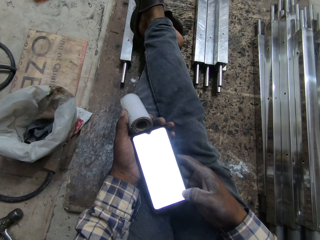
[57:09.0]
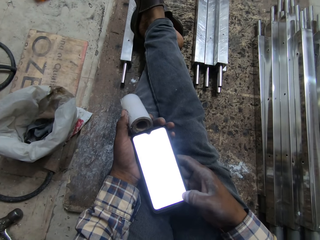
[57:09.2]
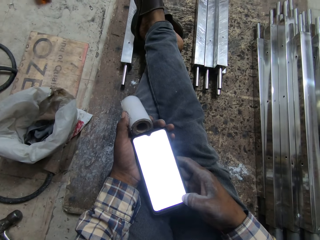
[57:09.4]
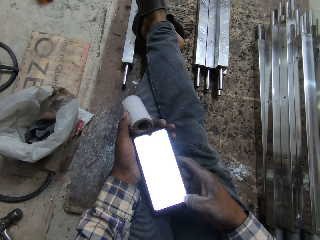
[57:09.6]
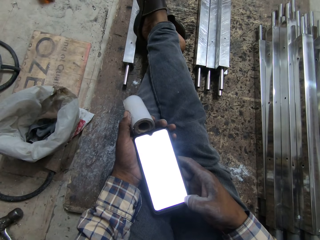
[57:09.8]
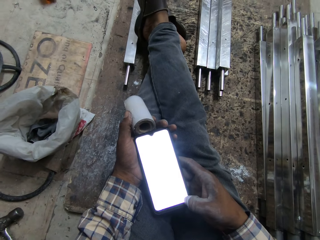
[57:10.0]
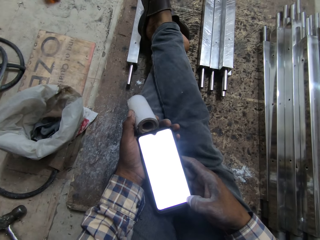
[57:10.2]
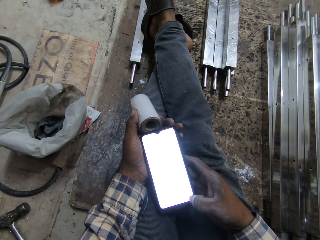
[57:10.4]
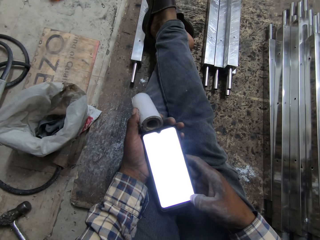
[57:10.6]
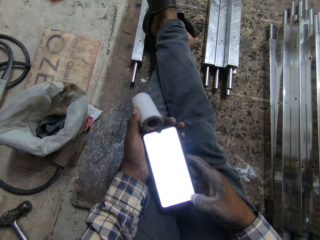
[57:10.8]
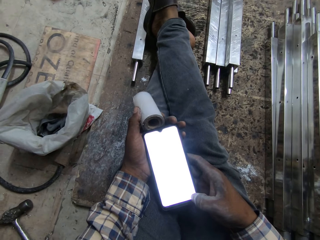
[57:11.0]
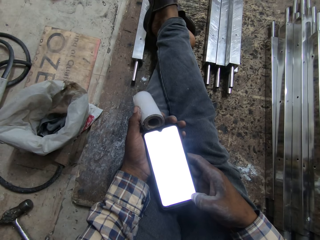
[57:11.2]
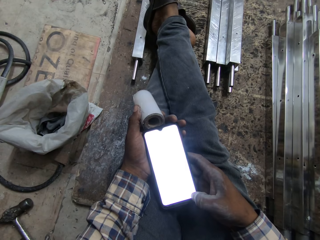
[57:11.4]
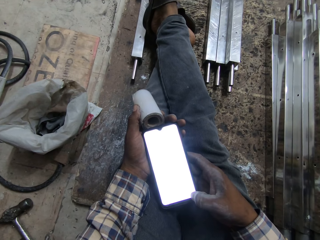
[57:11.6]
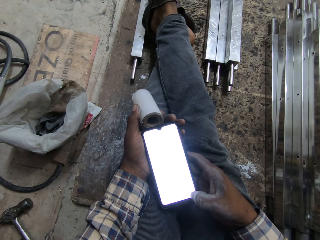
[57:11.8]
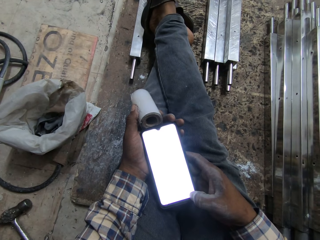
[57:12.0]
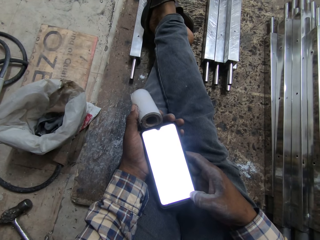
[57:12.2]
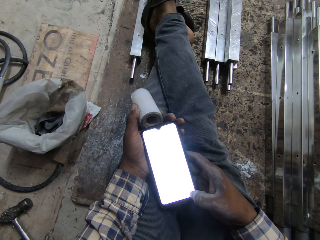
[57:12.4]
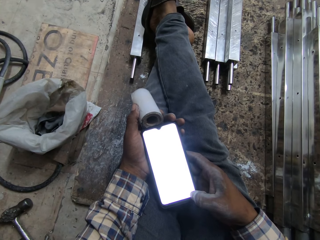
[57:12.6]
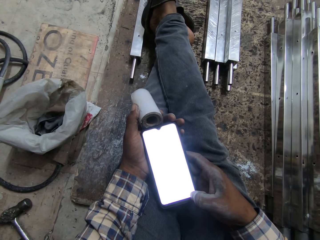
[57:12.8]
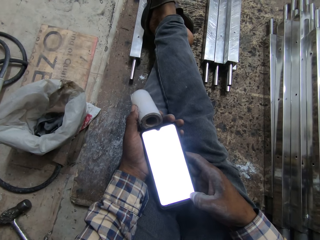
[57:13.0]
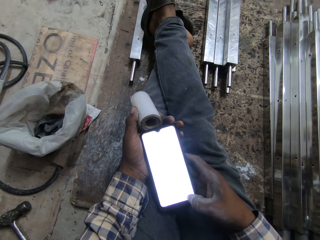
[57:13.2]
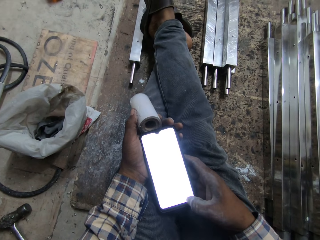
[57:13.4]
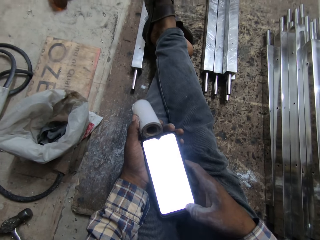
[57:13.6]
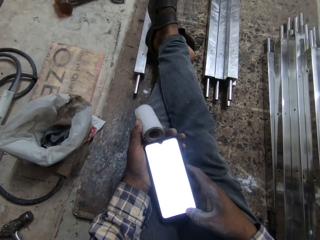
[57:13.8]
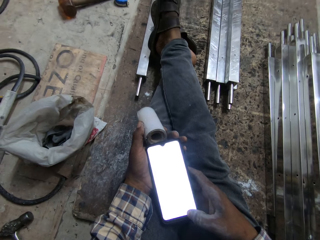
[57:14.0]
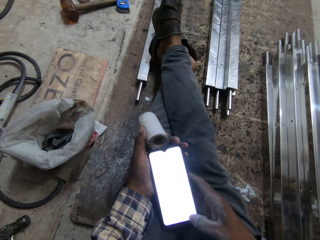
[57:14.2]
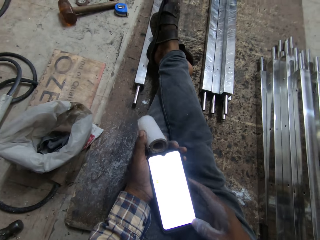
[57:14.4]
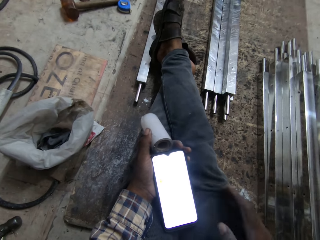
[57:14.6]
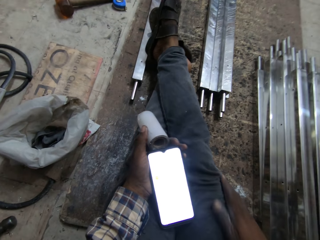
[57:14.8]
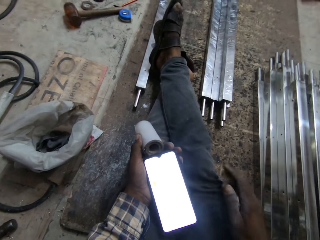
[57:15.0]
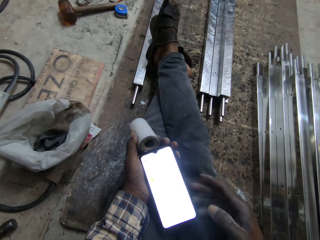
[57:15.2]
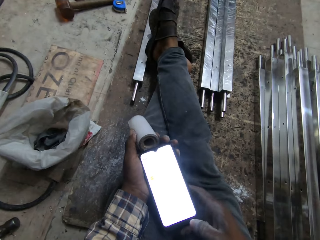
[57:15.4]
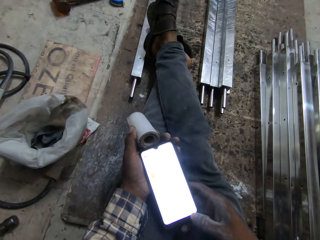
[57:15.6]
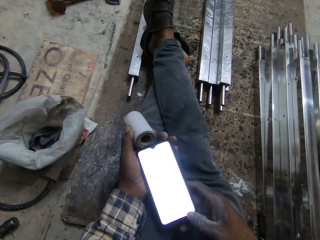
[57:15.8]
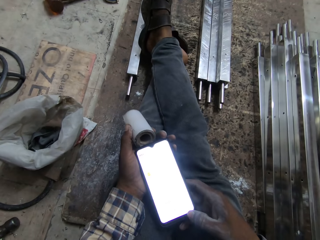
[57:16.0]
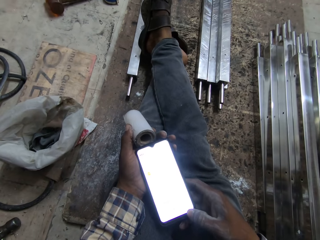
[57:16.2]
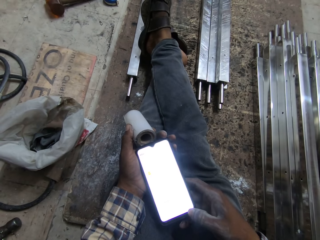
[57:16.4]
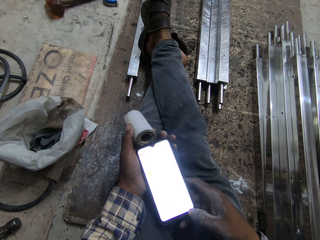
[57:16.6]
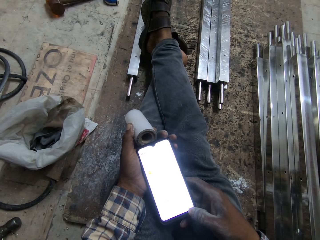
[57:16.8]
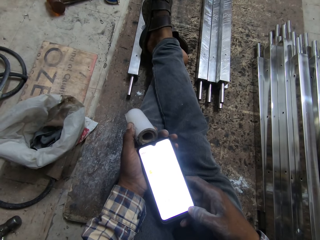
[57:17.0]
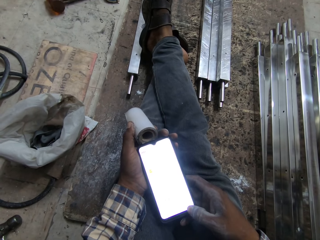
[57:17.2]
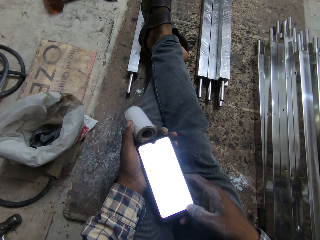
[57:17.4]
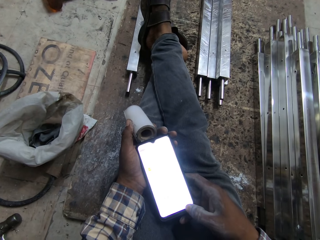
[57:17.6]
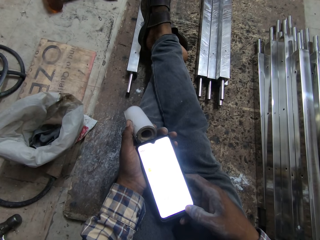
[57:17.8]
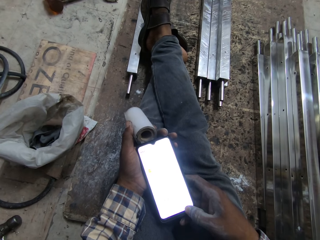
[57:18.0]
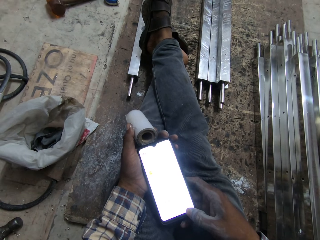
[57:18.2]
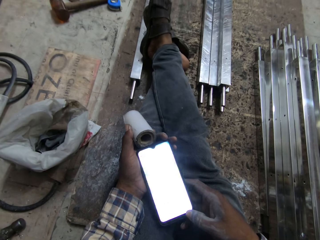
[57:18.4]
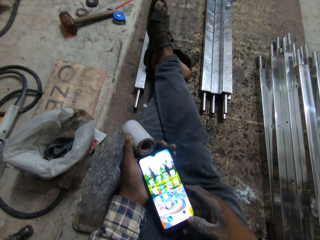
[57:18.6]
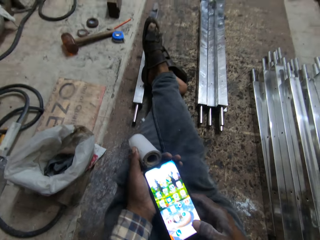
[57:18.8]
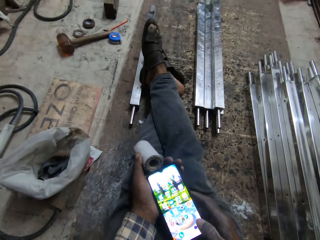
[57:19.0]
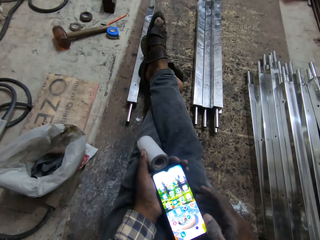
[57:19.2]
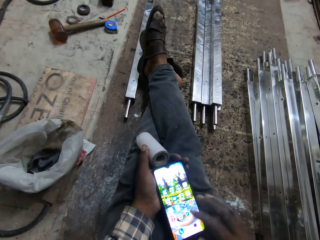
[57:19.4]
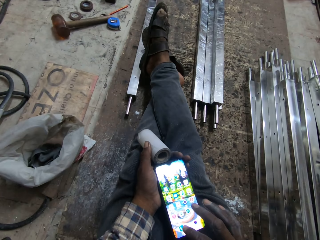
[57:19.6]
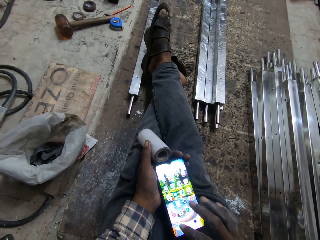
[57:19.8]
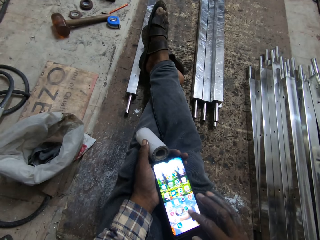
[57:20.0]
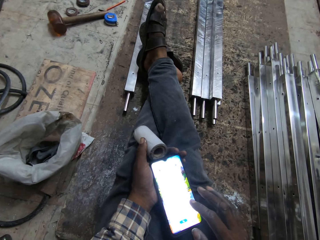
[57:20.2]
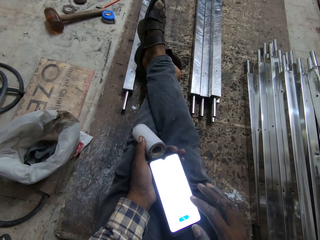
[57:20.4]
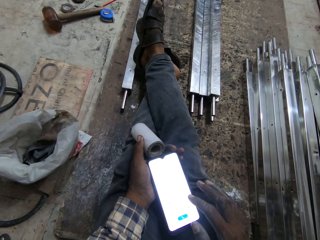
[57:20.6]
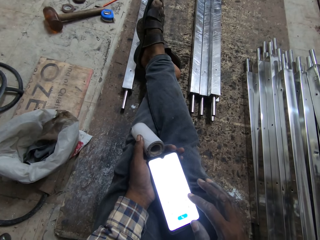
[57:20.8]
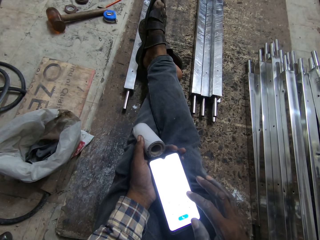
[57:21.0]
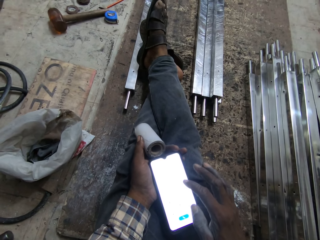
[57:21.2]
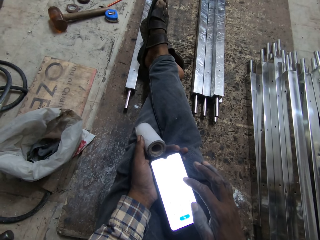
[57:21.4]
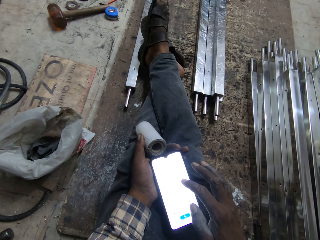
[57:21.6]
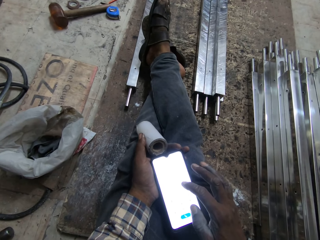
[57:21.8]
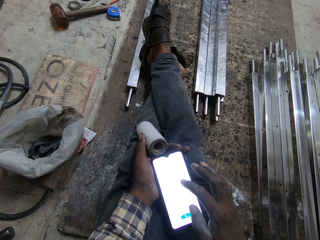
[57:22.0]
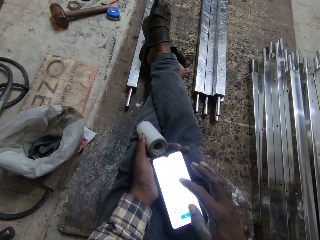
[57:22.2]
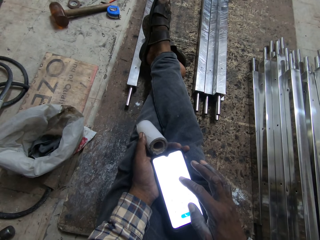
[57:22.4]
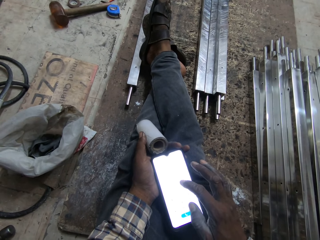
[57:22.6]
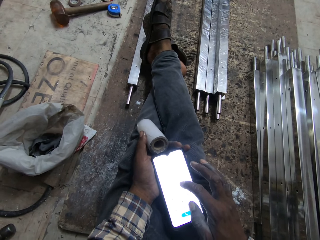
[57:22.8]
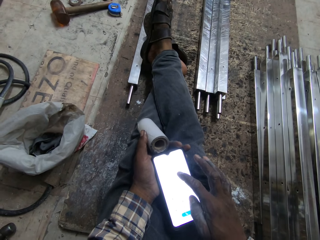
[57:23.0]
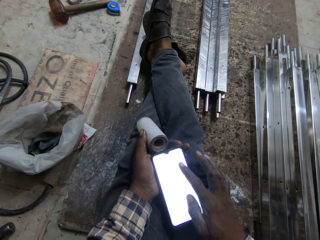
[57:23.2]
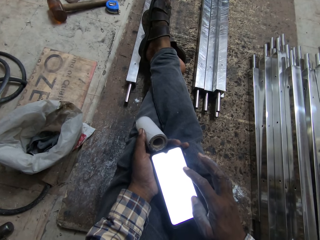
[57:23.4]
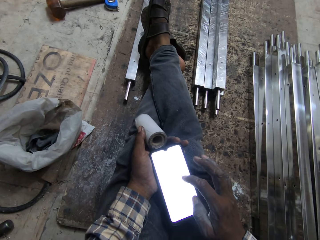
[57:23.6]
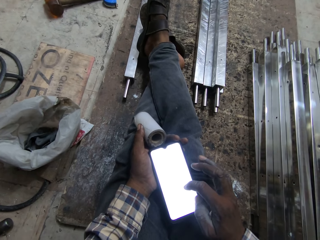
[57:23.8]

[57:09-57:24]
The camera wearer presses the phone. He cleans his right hand on his trouser. He operates the phone with his right hand. He looks at the phone. He scrolls the phone.

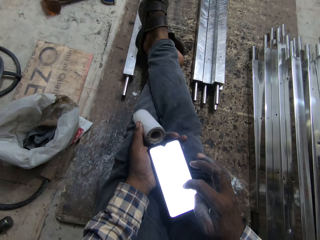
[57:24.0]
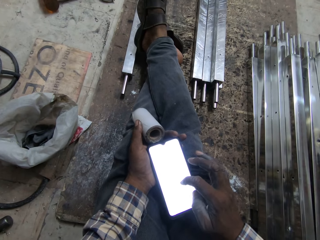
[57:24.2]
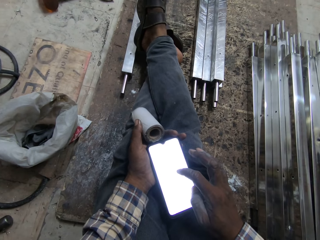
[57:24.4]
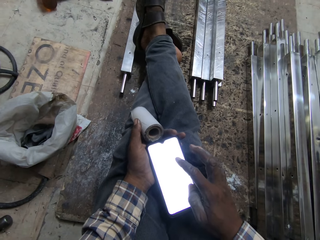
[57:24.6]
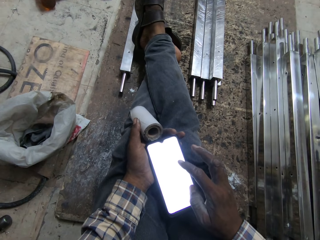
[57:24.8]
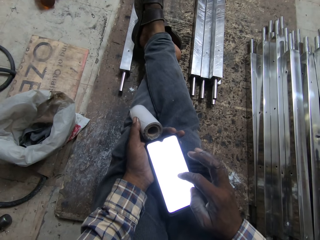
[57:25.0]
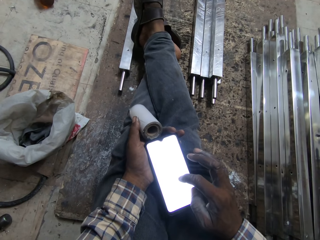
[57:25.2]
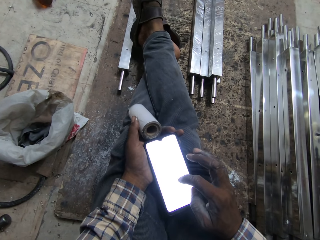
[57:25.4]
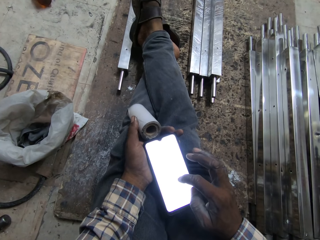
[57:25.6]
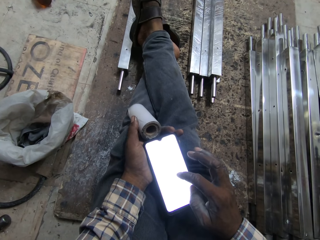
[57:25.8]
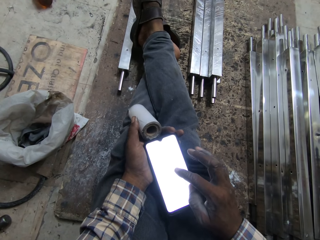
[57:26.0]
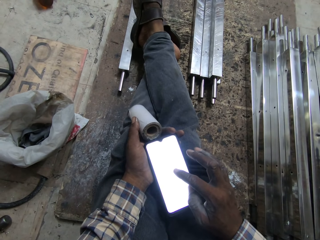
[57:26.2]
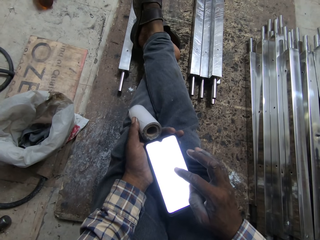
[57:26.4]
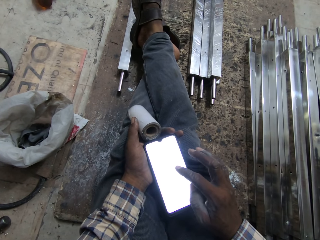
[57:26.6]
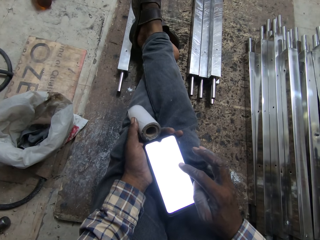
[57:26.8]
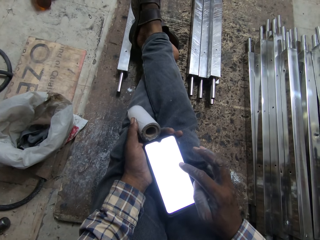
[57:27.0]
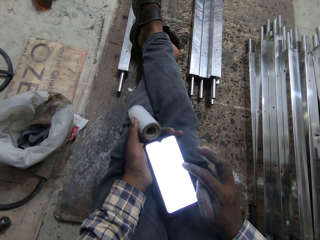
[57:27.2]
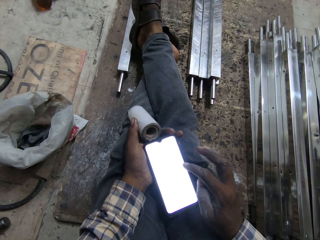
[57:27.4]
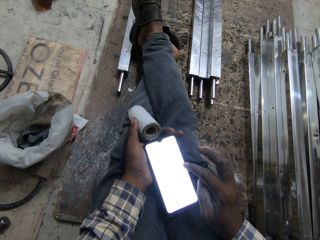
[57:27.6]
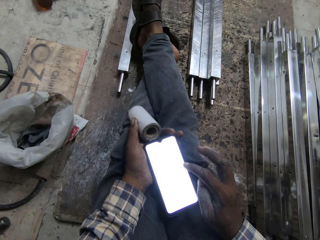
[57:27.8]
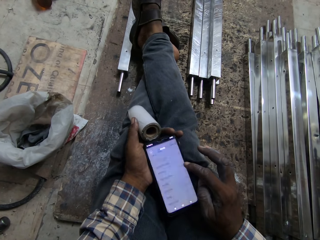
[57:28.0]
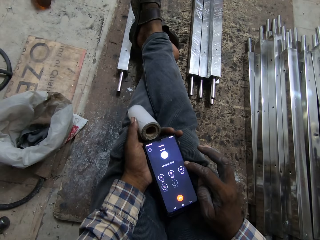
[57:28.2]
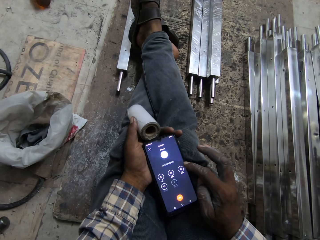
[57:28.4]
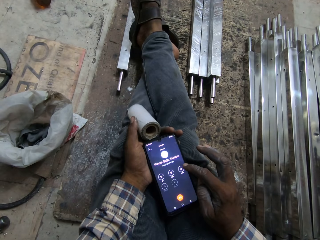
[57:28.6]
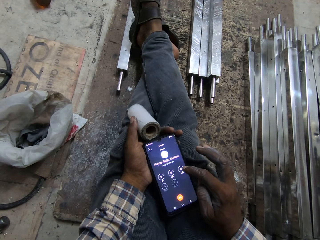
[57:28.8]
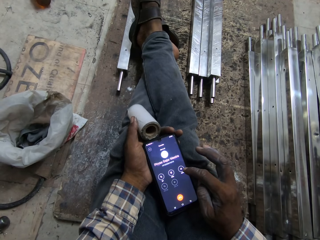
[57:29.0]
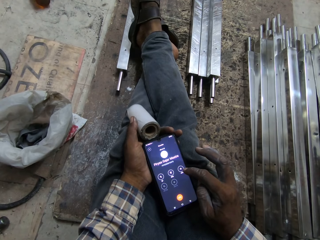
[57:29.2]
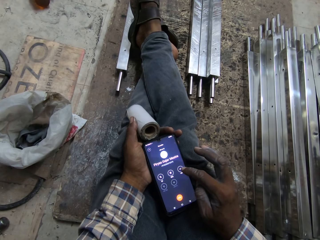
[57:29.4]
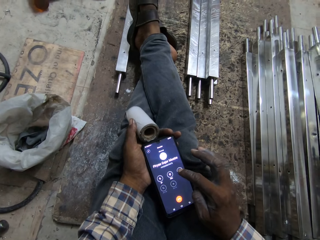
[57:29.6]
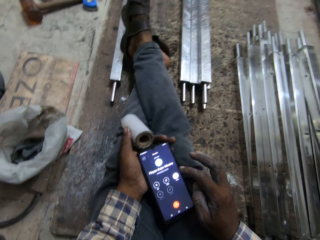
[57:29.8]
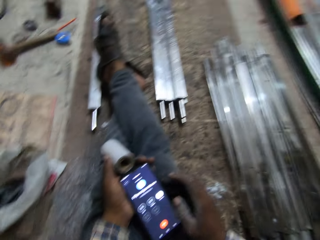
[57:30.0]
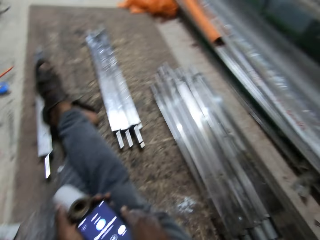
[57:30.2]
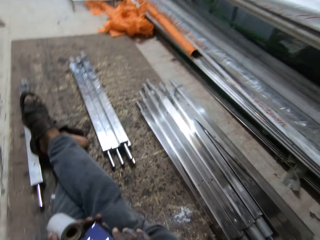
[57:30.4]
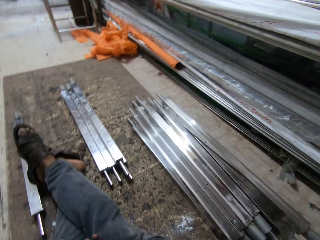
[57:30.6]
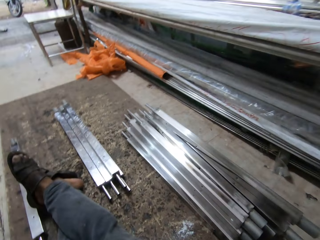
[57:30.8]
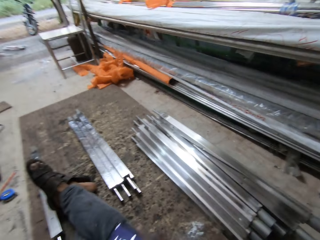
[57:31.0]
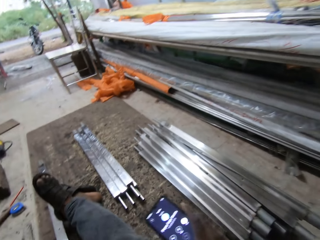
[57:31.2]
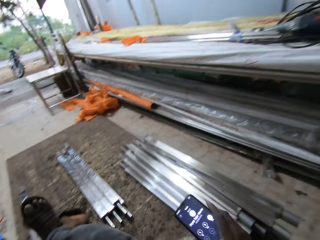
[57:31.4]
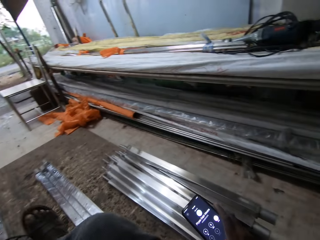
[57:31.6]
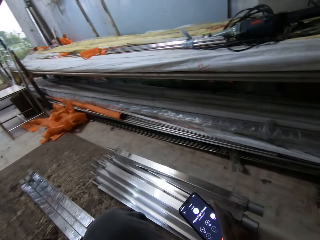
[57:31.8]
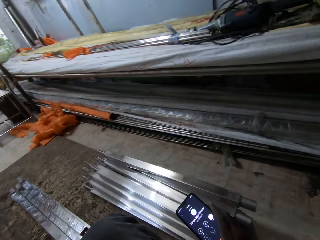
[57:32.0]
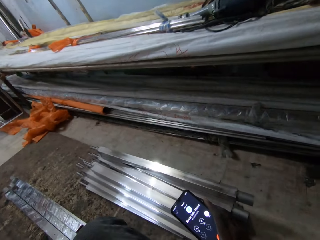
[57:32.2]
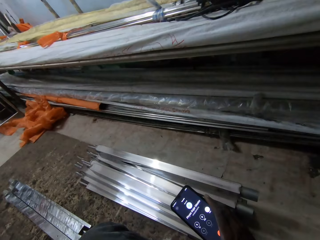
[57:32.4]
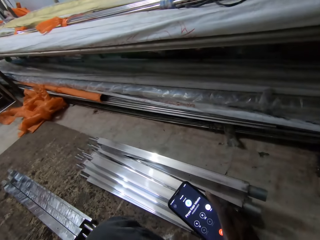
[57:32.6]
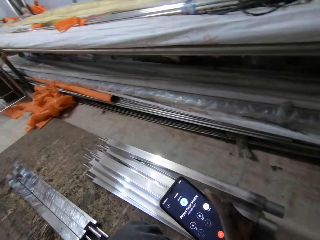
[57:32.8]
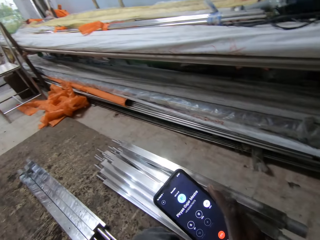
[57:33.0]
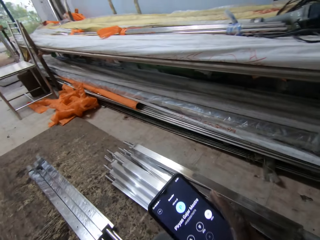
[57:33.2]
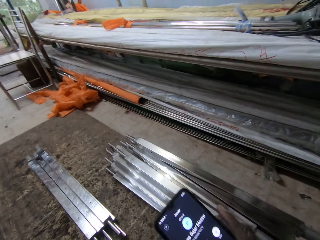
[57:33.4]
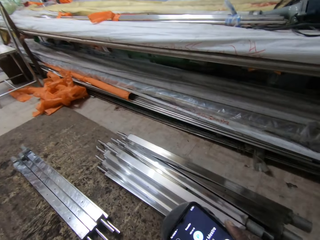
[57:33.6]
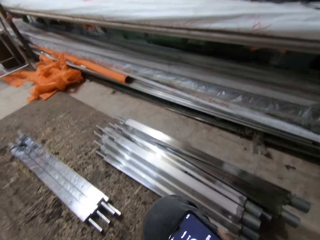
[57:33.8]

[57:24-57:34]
The camera wearer presses the phone.
